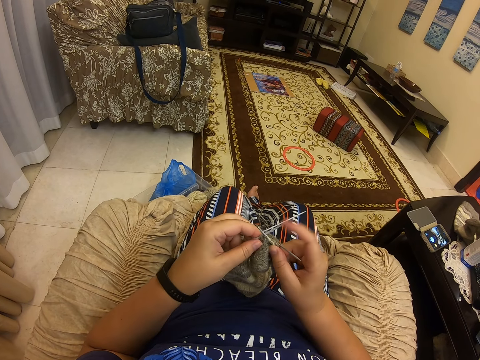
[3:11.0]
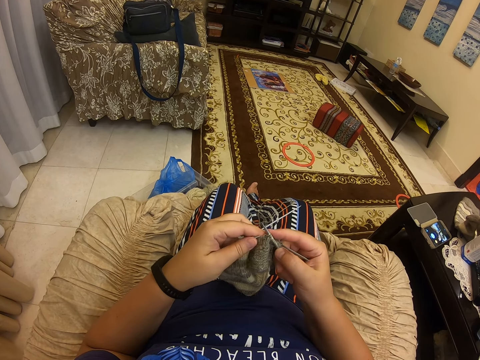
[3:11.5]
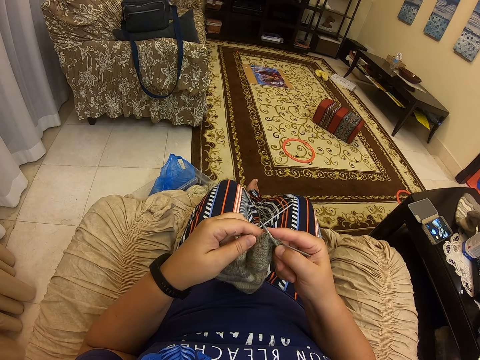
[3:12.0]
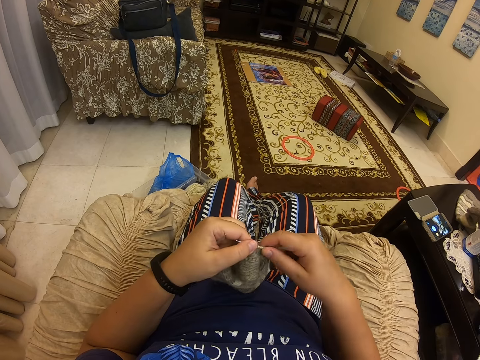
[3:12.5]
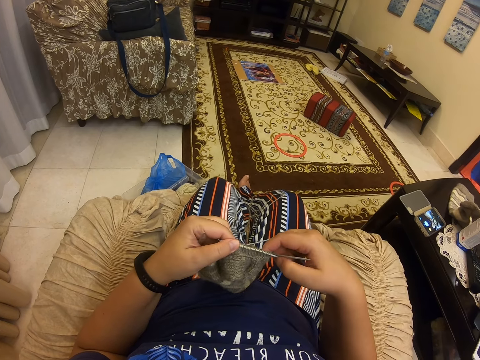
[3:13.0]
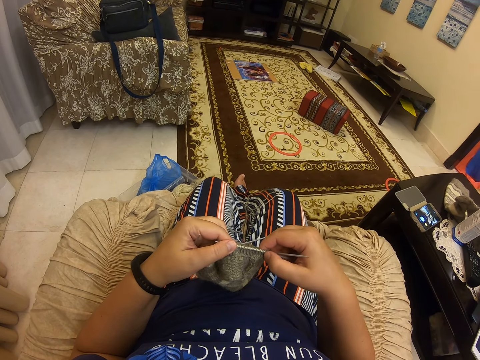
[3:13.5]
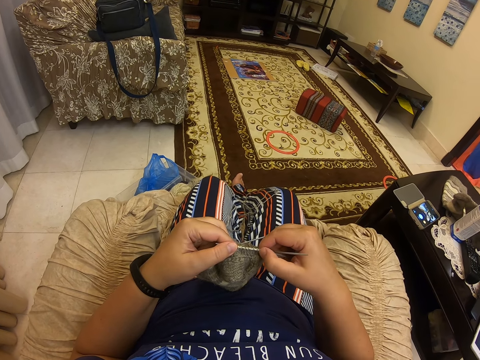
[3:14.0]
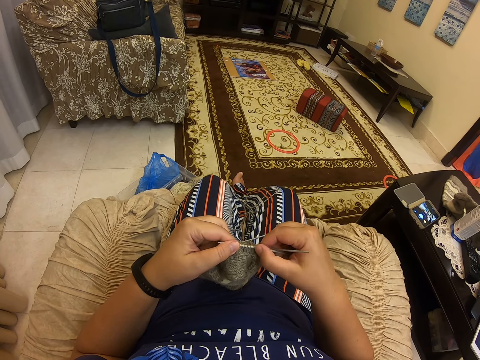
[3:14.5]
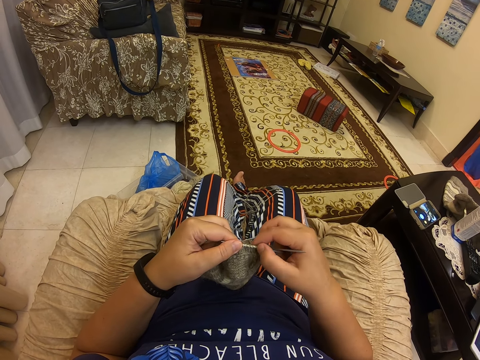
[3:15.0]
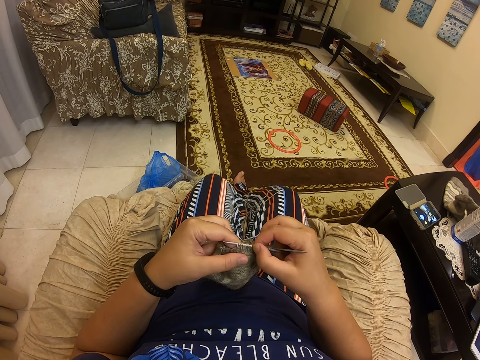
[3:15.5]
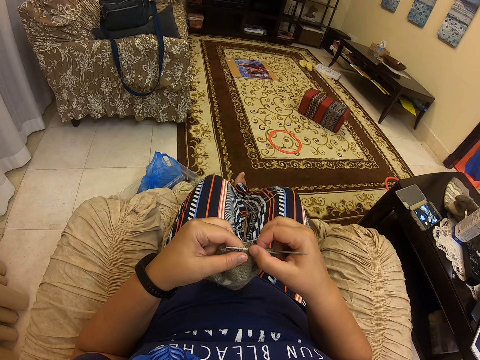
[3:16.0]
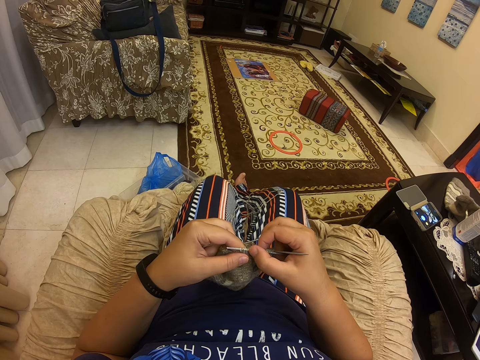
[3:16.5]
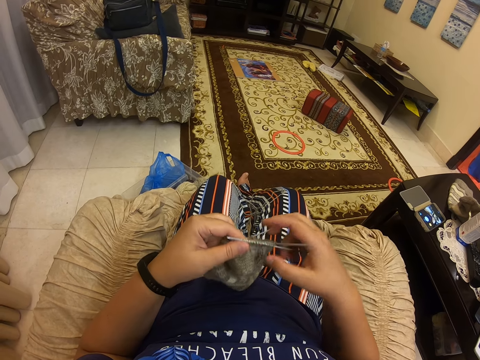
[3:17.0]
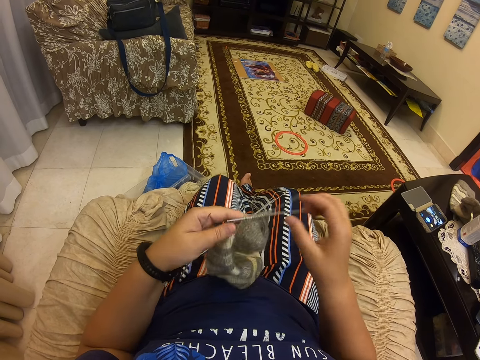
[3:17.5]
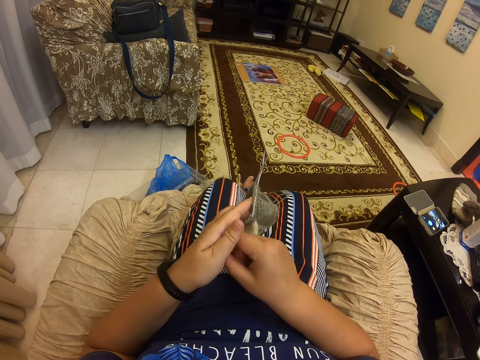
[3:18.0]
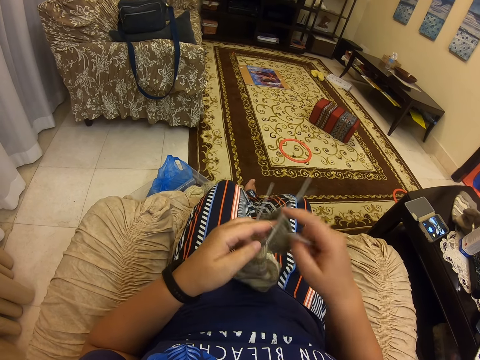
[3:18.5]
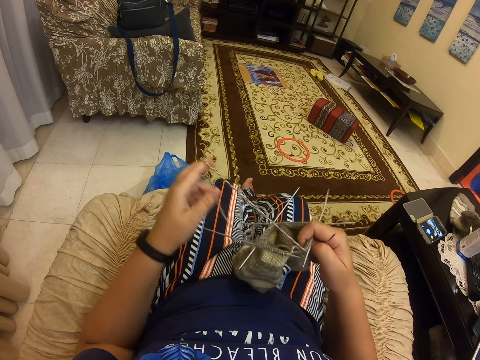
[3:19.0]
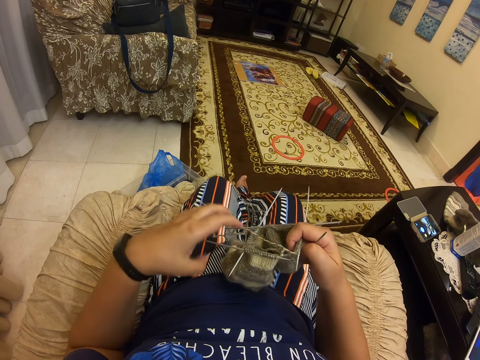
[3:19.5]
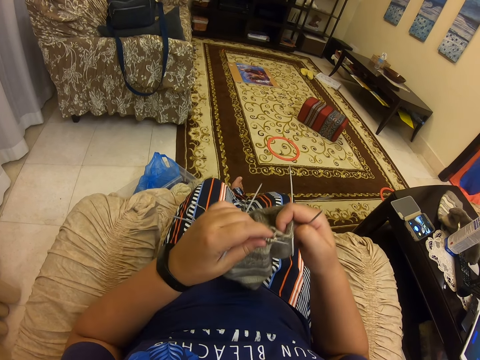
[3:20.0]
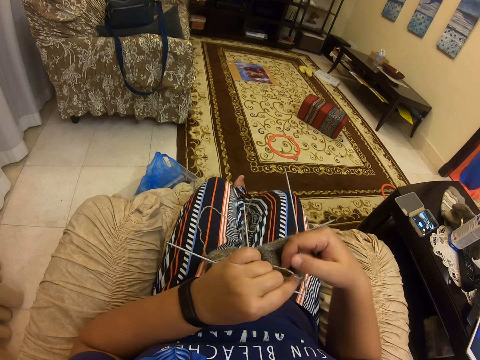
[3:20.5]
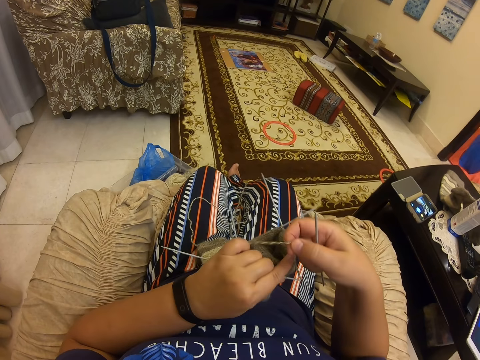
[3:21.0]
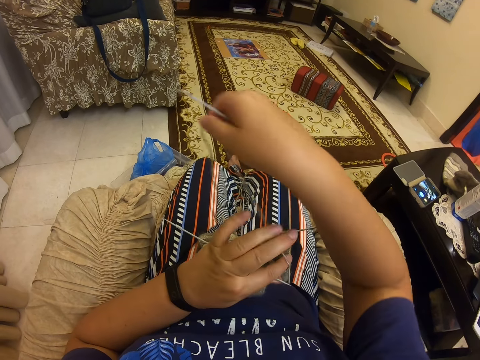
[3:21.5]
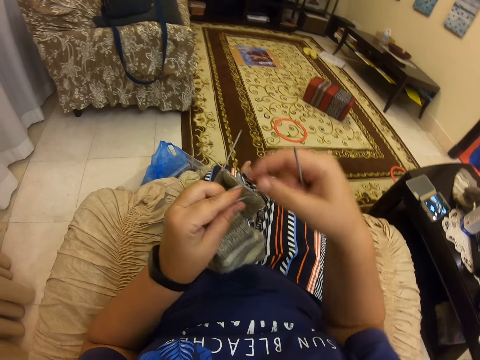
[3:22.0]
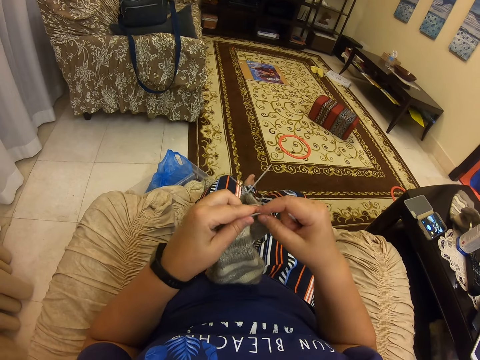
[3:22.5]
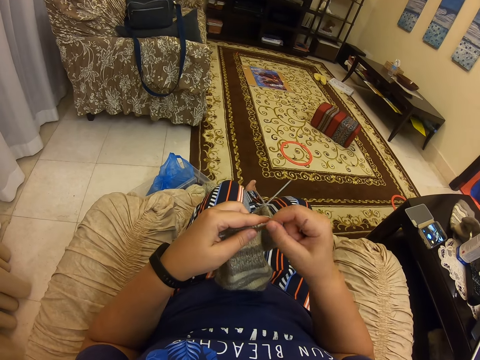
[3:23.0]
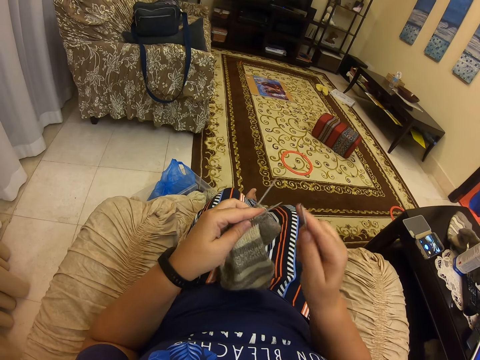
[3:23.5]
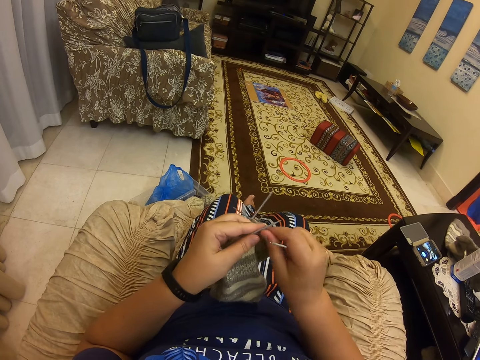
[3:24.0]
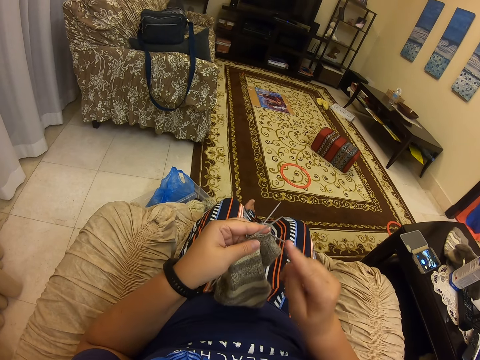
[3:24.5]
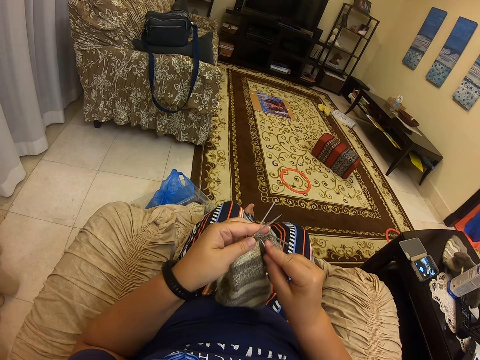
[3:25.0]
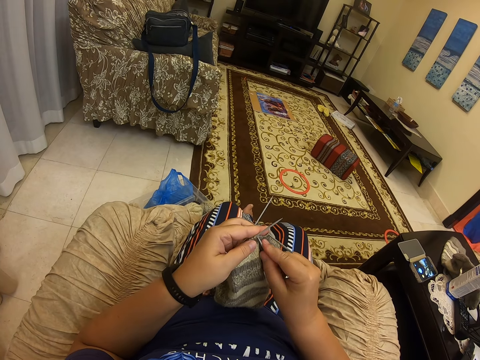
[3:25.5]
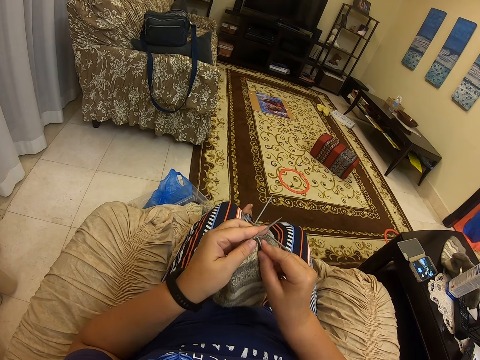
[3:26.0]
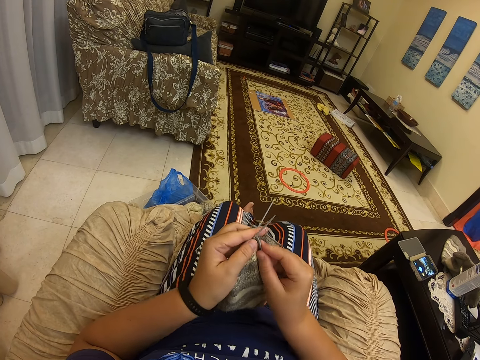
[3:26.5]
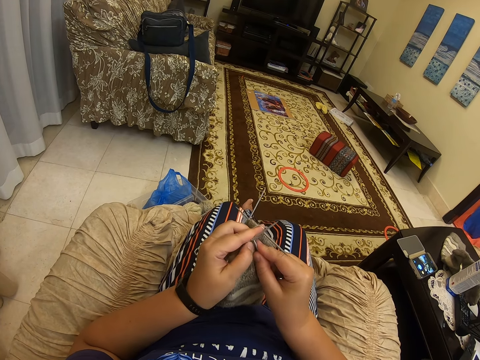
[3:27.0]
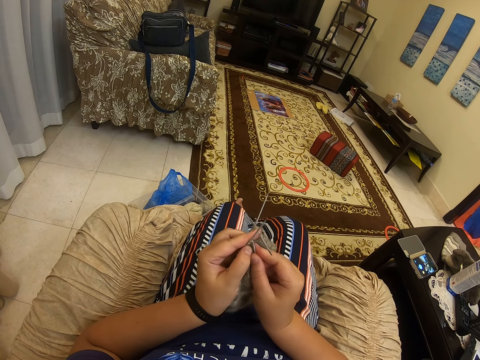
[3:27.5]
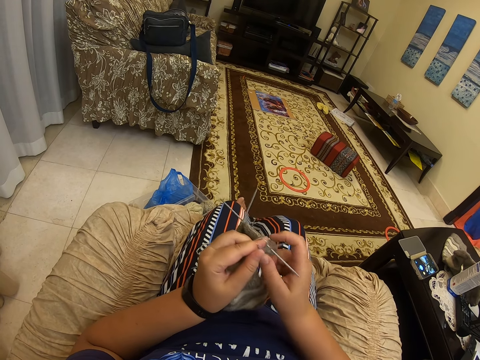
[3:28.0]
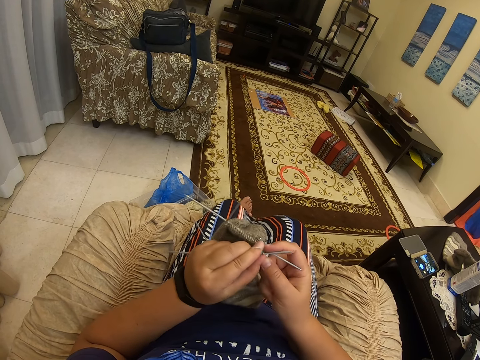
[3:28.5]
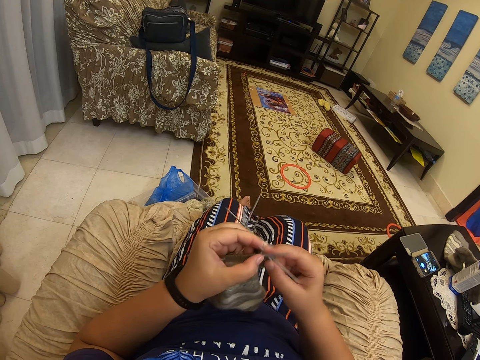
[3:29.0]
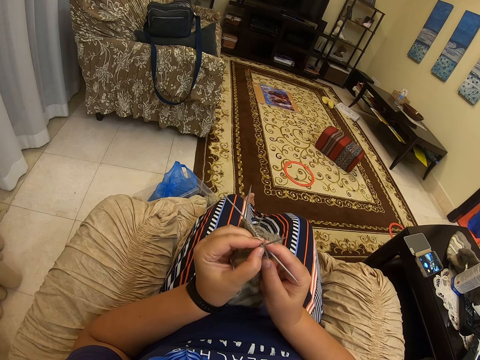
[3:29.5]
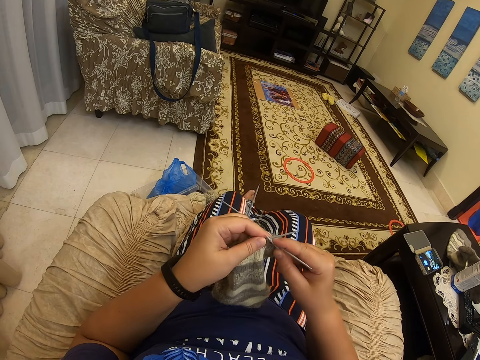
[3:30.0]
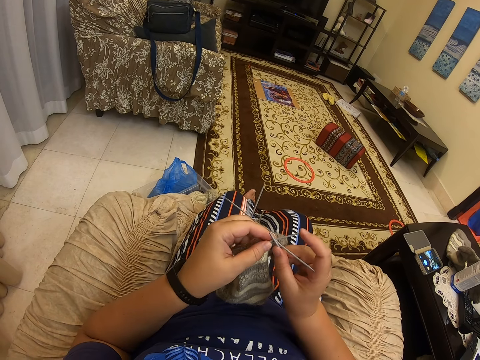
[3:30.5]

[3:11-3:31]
The camera wearer counts the thread. They hold the sweater. They hold the crochet. They straighten the thread. They pull the thread. They hold the sweater. They touch the crocheted sweater. They straighten the thread. They pull the thread. They pull the crochet. They crochet the sweater with the crocheting needle and the thread.

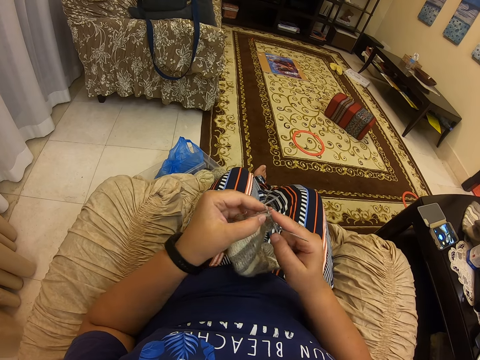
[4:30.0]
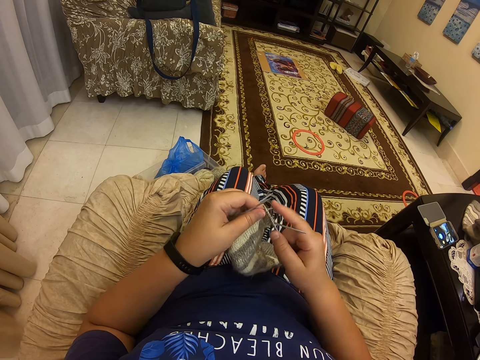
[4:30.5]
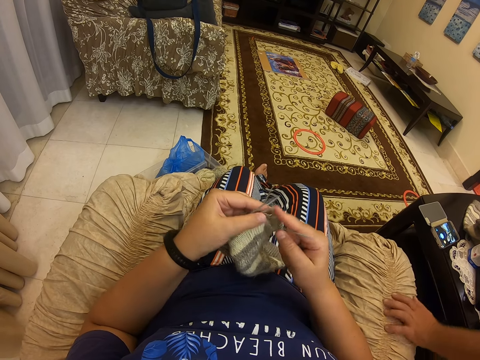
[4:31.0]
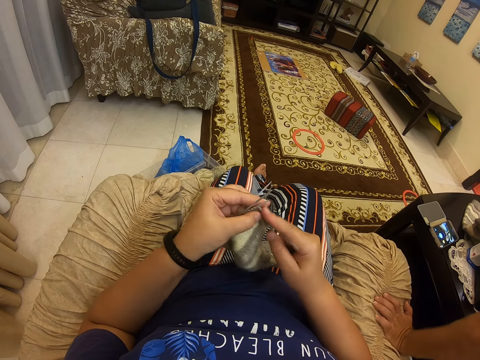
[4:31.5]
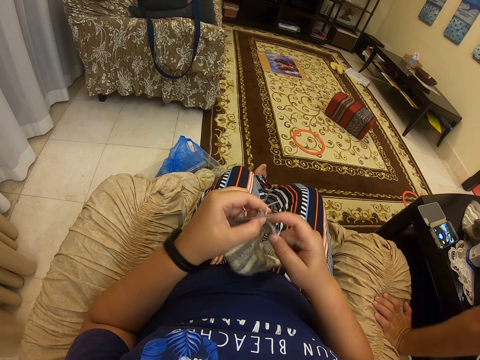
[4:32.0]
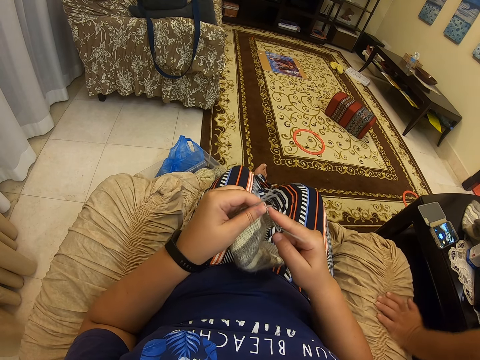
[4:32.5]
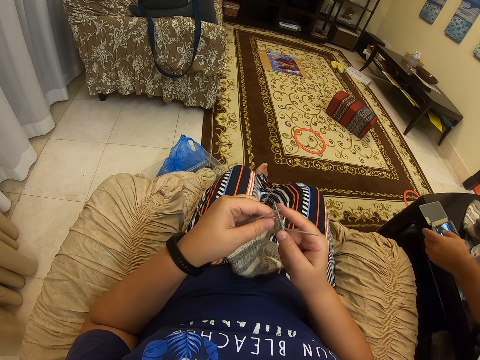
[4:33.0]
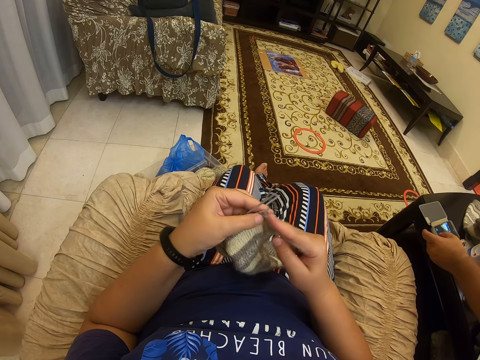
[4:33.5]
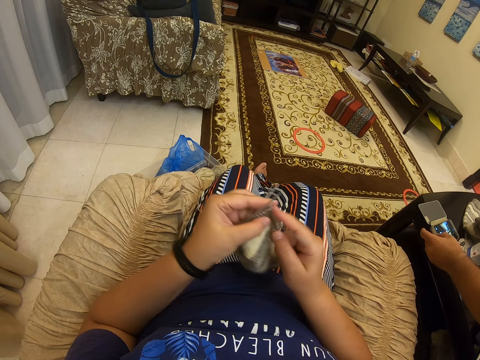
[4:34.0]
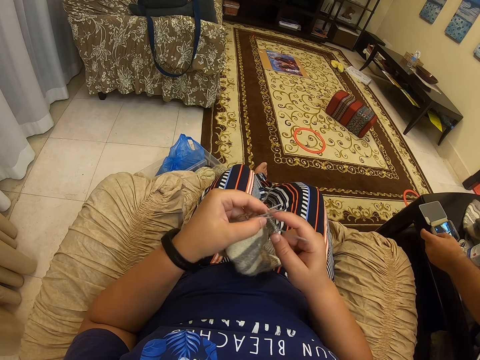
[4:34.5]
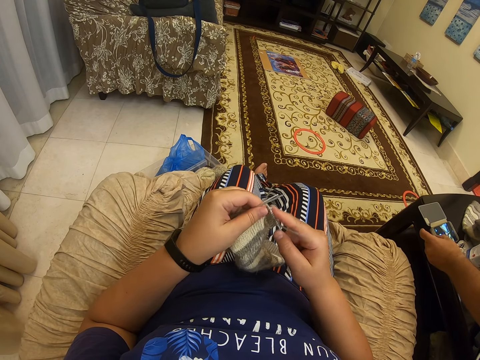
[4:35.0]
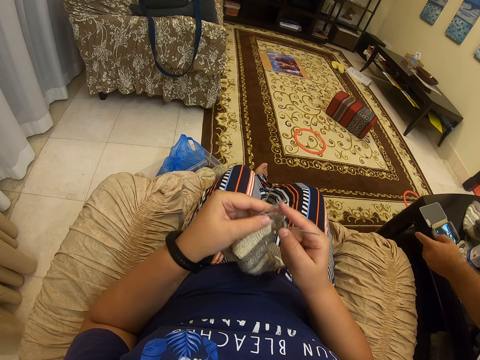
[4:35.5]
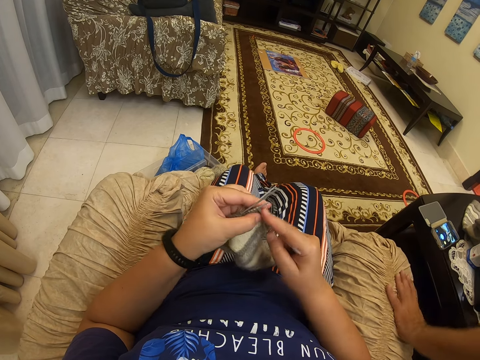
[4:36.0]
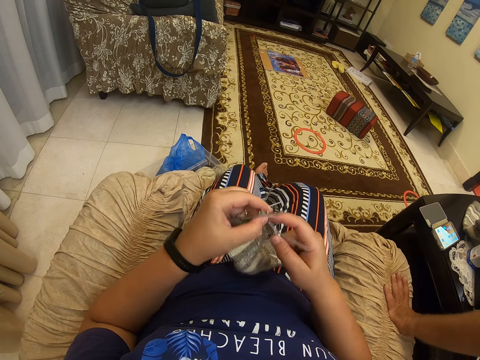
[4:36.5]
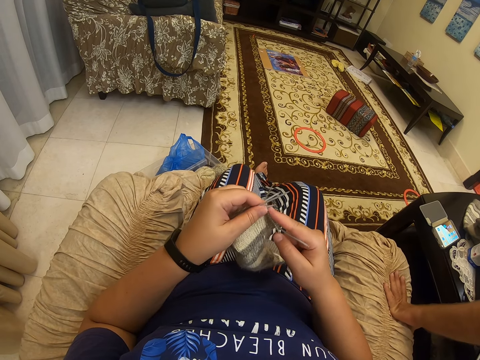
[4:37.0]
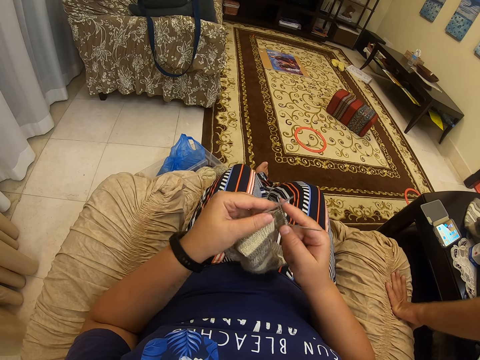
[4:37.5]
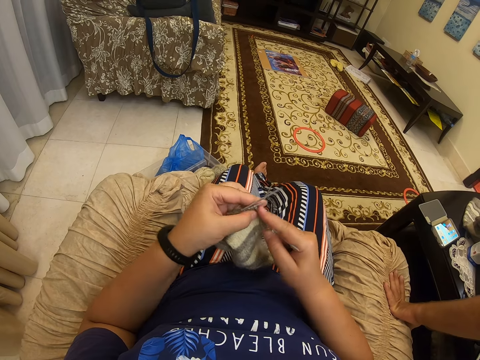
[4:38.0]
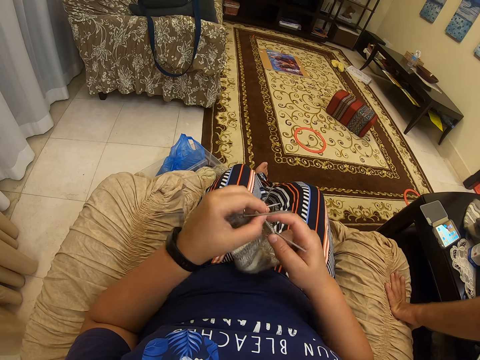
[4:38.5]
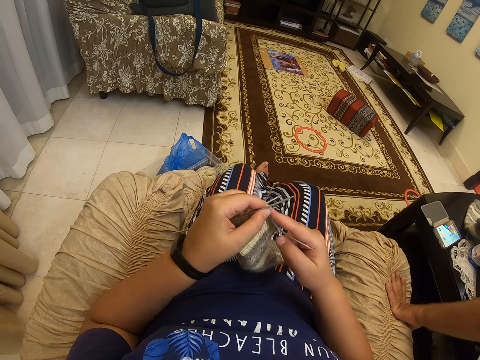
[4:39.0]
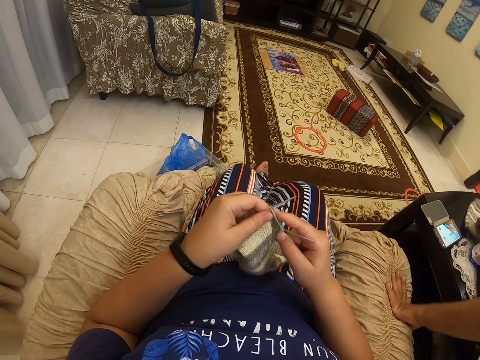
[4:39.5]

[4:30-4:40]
A person puts the hand on the chair. The person dials the phone.
